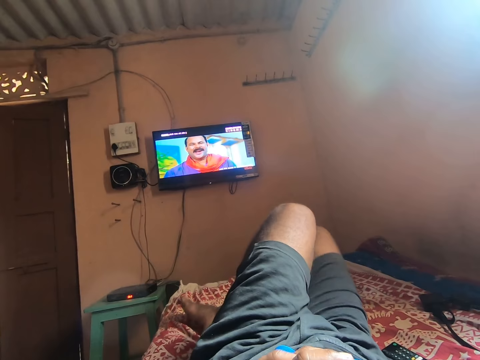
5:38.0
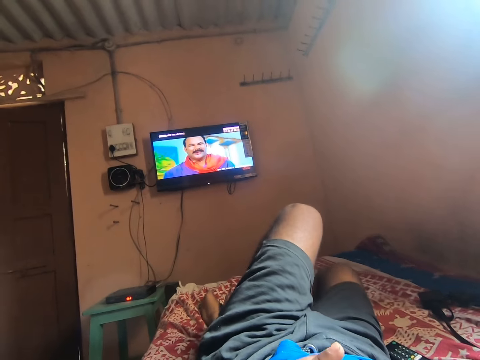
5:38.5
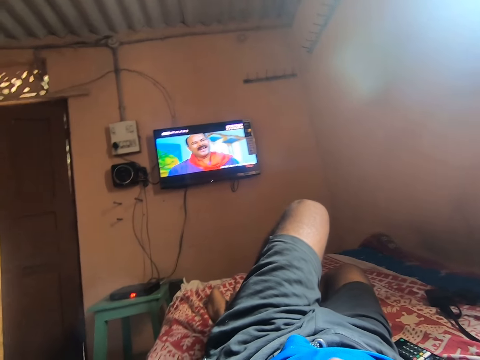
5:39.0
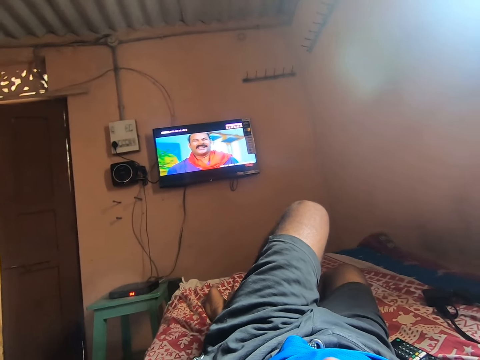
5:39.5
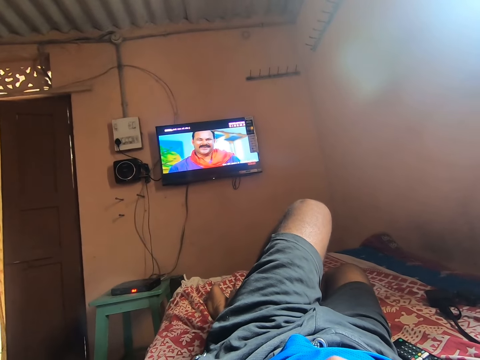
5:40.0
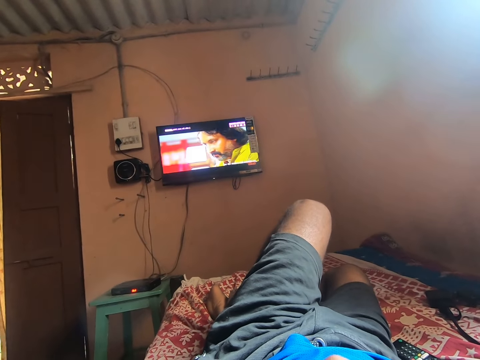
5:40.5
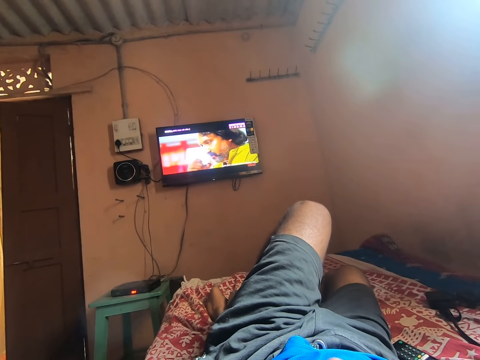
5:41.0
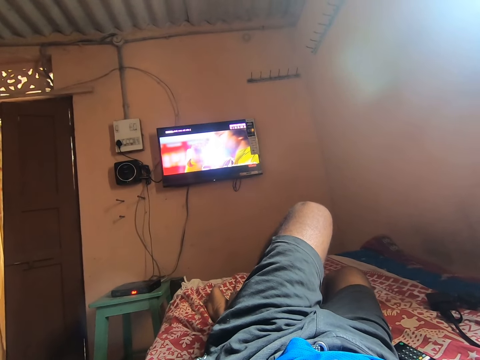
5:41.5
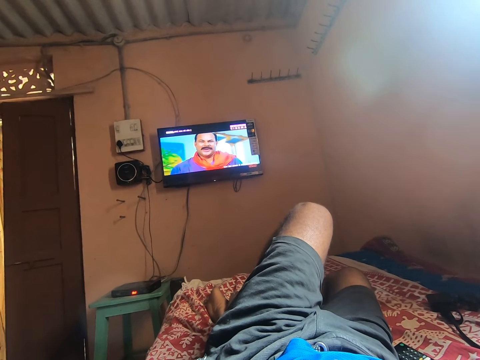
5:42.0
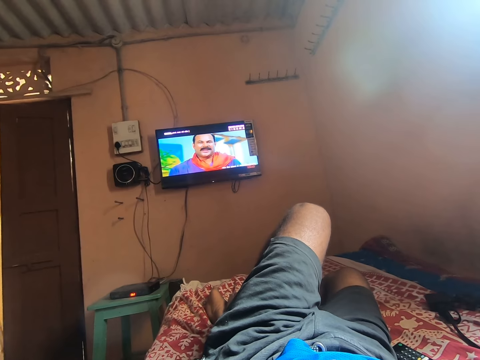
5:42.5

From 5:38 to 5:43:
The camera wearer folds his right leg towards the left leg.

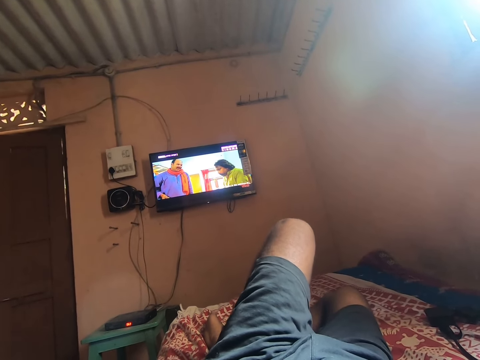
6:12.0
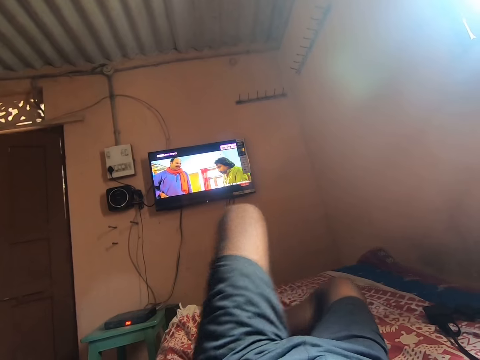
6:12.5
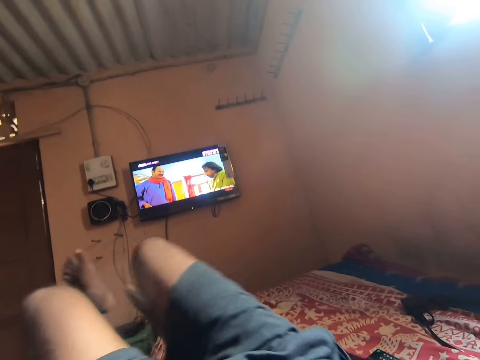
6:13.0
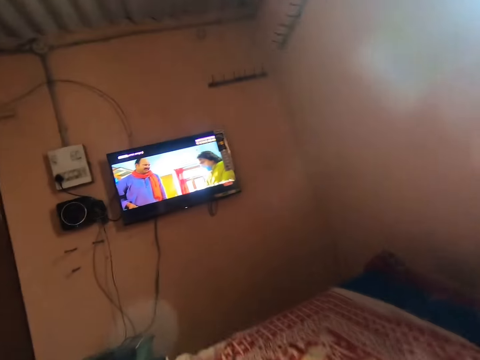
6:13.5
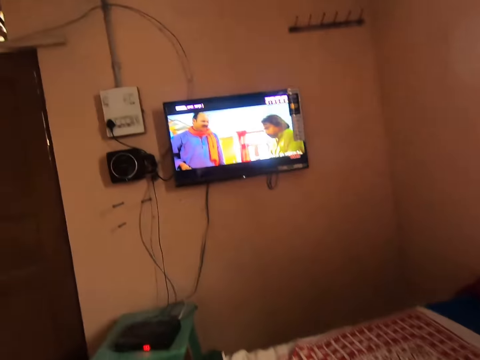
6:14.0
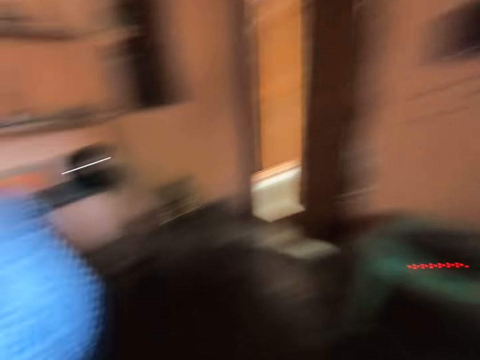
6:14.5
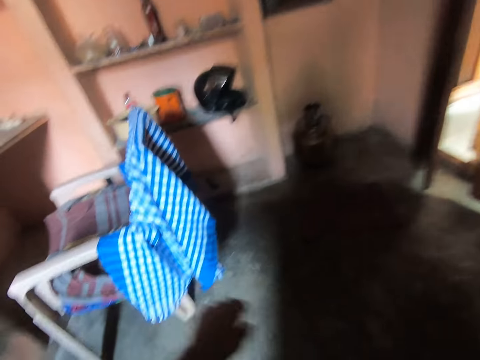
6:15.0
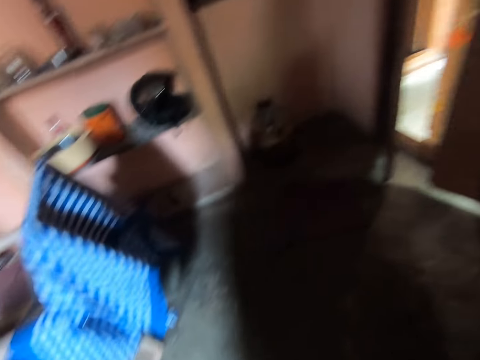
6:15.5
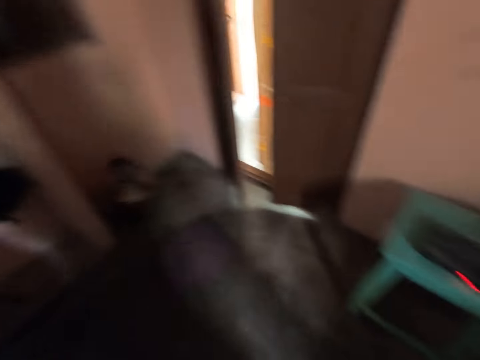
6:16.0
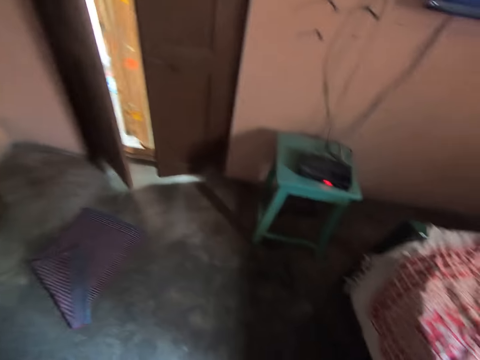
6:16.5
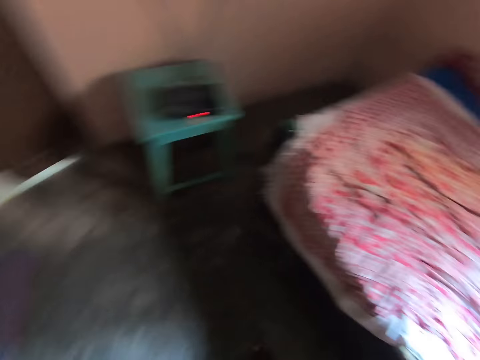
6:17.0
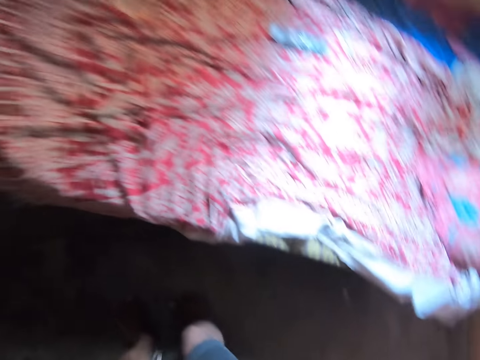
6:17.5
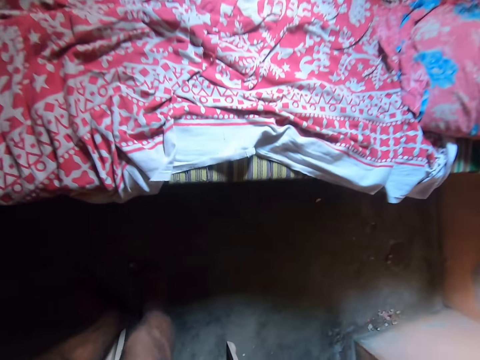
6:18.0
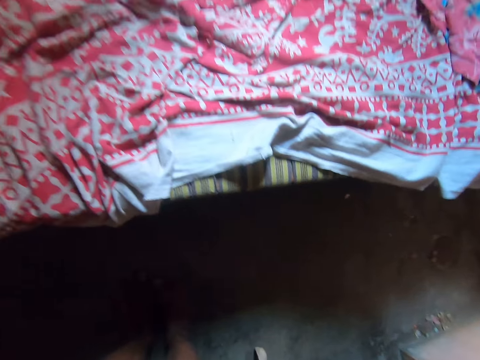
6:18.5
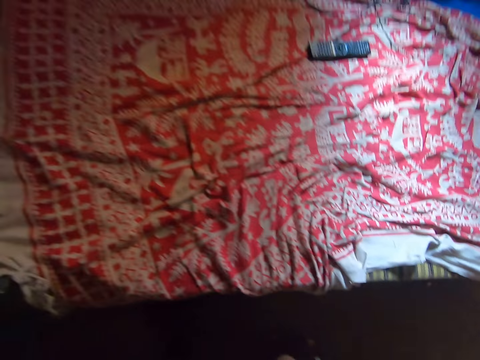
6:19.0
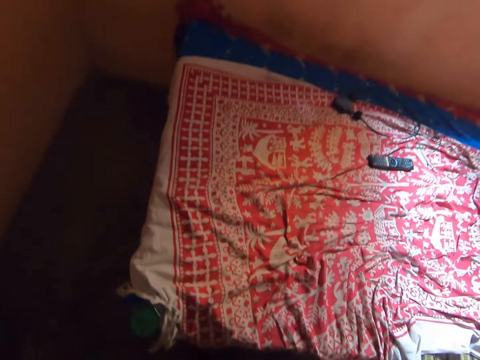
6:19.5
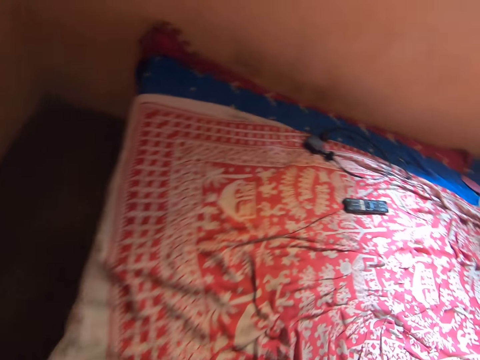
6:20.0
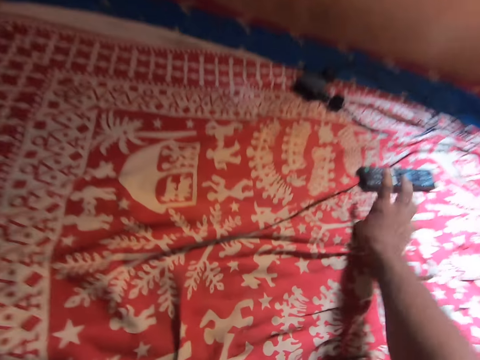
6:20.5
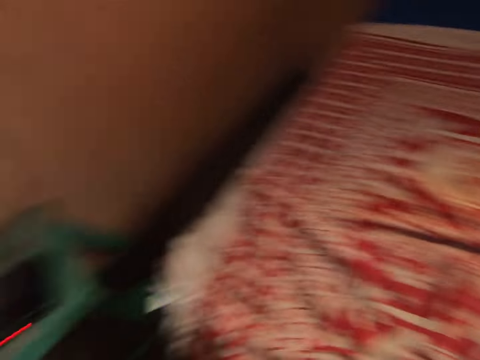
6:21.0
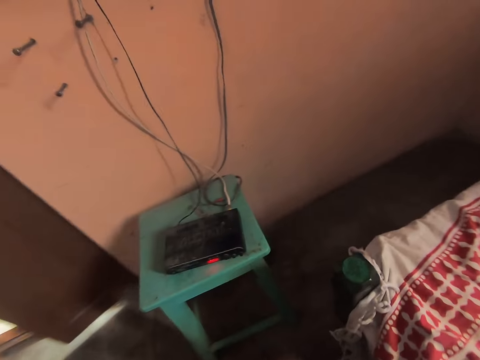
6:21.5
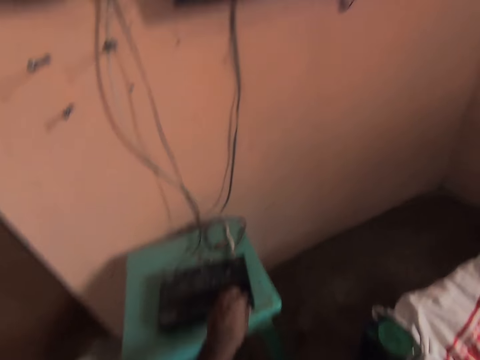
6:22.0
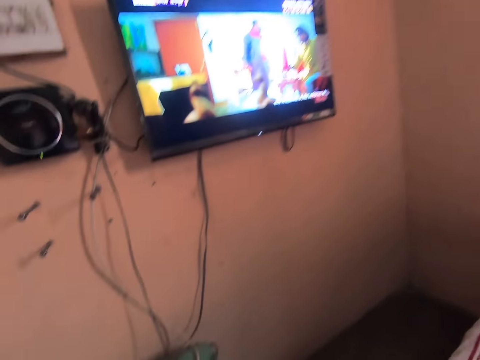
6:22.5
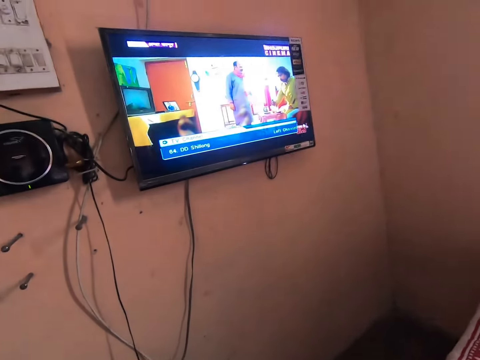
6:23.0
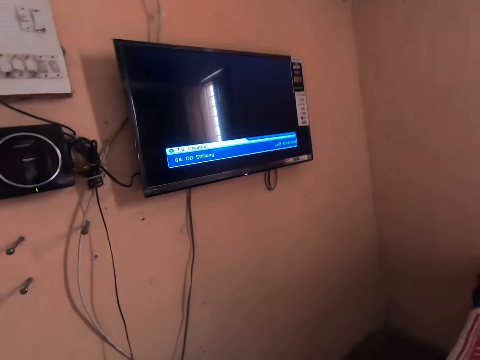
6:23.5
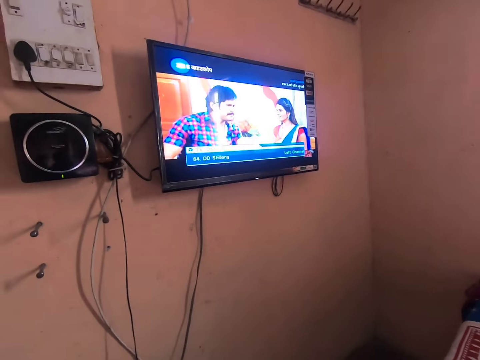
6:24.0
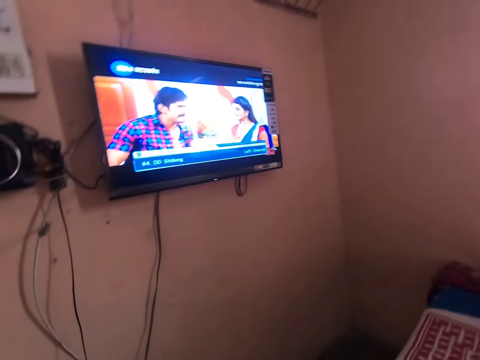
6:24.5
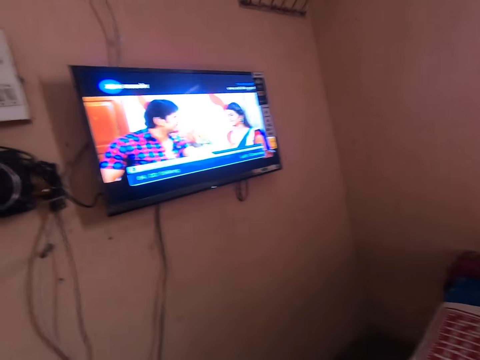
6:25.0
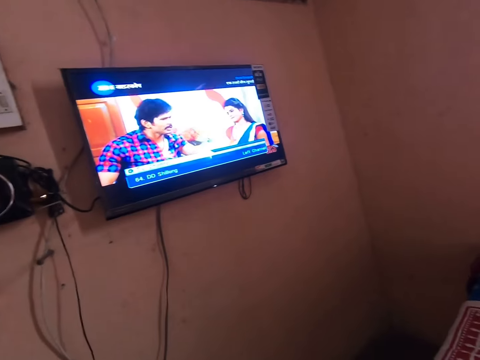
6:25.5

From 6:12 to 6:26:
The camera wearer stands up from the bed. He wakes up from the bed. He looks around. He picks up the remote controller from the bed. He operates a digital decoder on a stool with his left hand. He presses the DVD. He searches for a television channel.

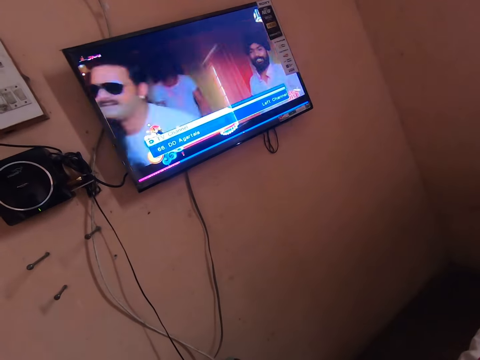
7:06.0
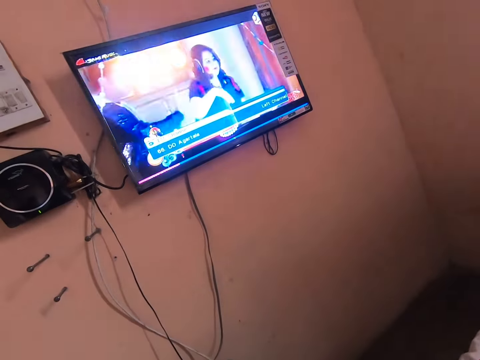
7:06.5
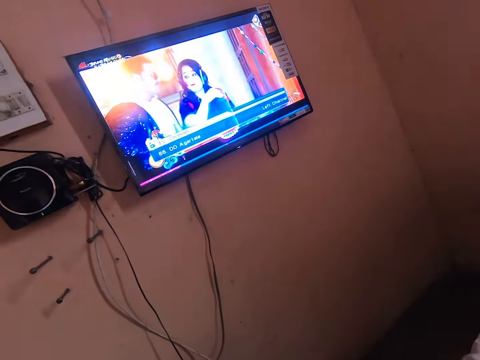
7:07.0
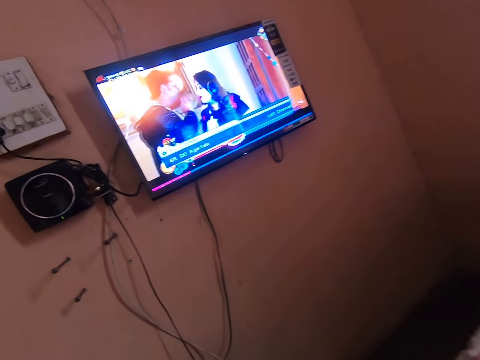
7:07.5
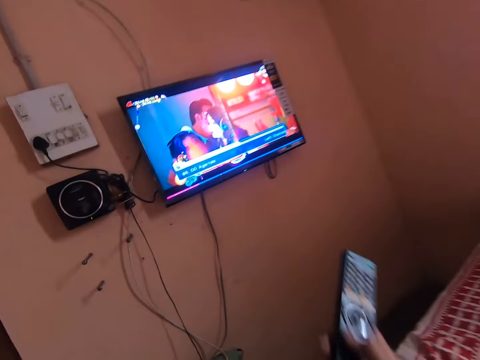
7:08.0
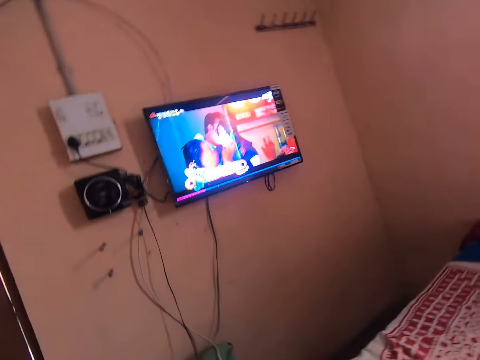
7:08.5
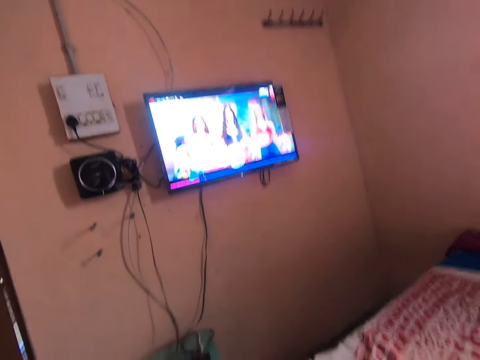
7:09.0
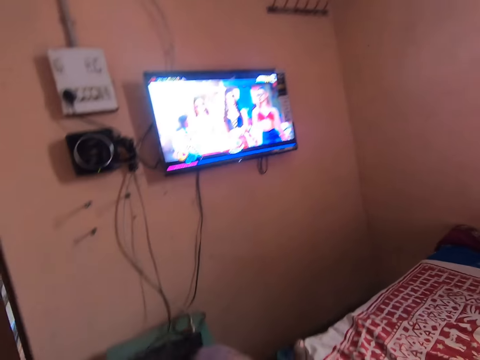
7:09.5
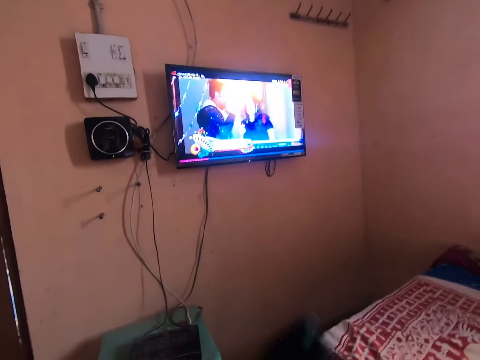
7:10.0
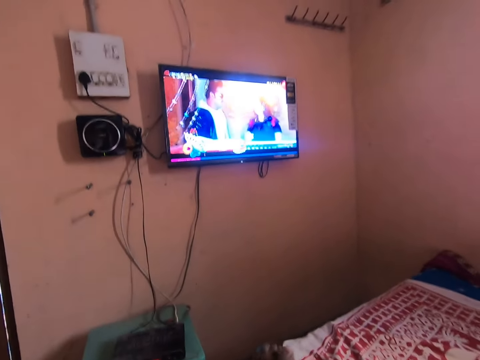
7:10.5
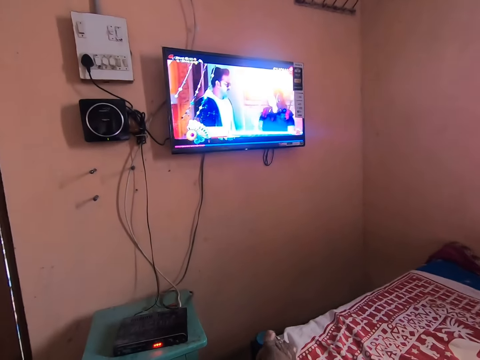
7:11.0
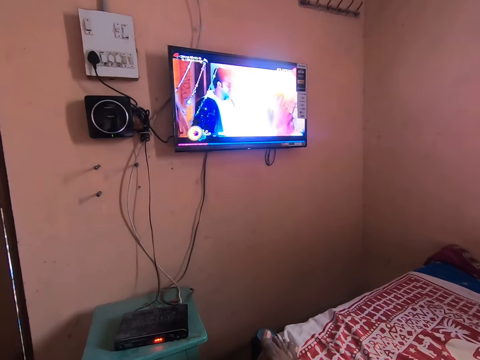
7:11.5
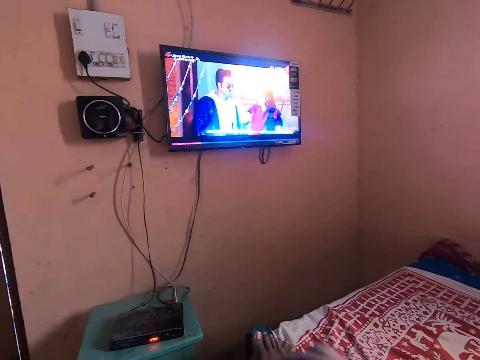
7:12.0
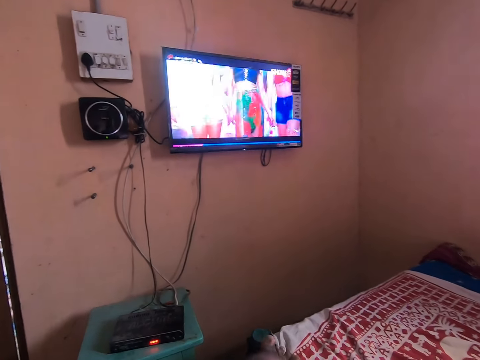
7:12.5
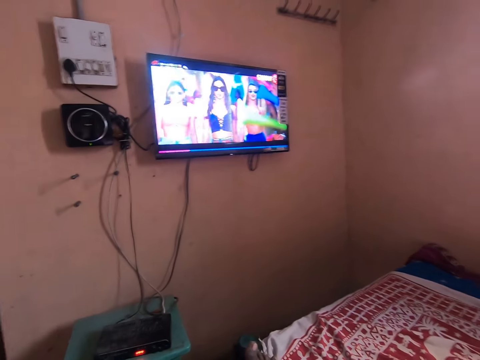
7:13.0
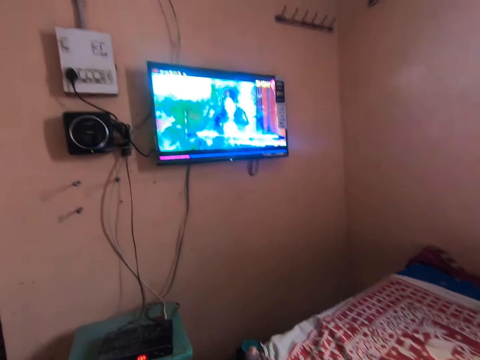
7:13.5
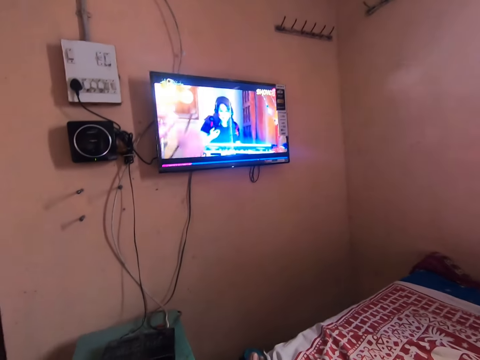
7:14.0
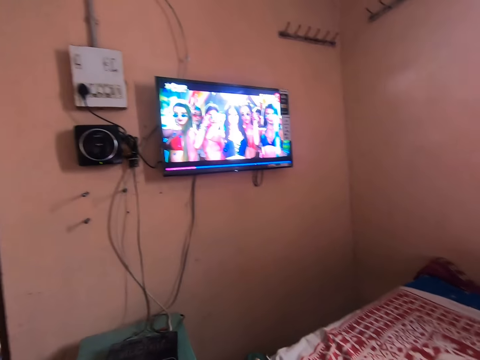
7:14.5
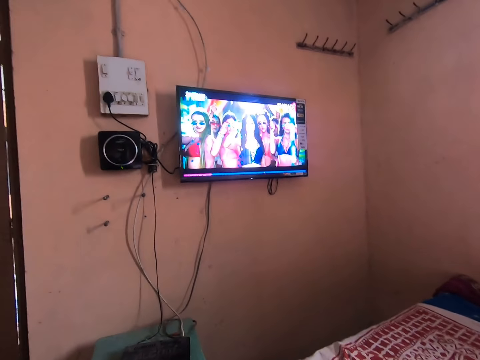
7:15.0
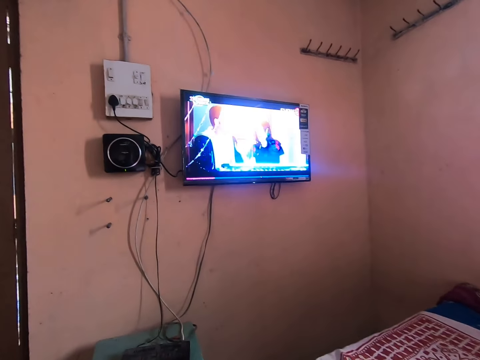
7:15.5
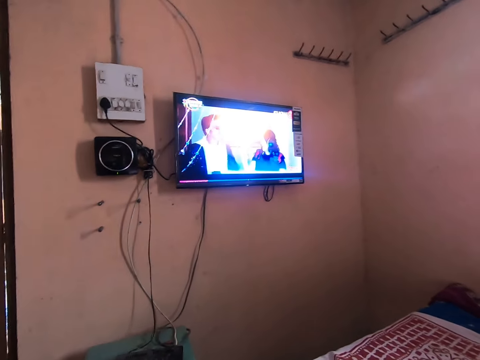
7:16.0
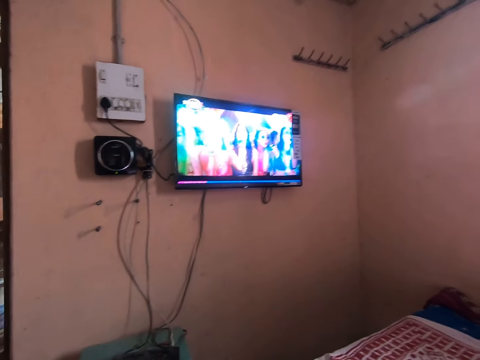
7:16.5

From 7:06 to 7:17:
The camera wearer presses the remote control. He removes his left hand from the digital decoder. He watches television. He sits on a chair. He rubs his feet together.
